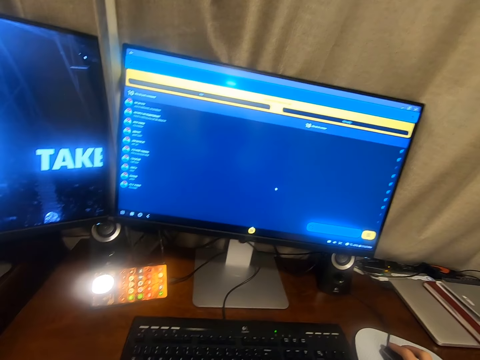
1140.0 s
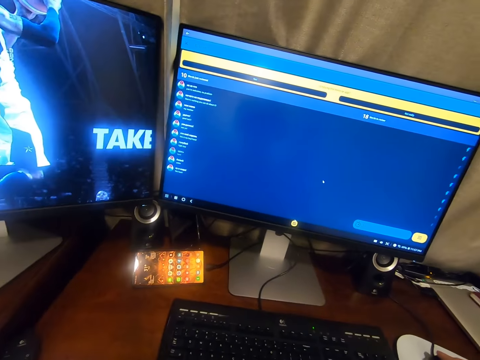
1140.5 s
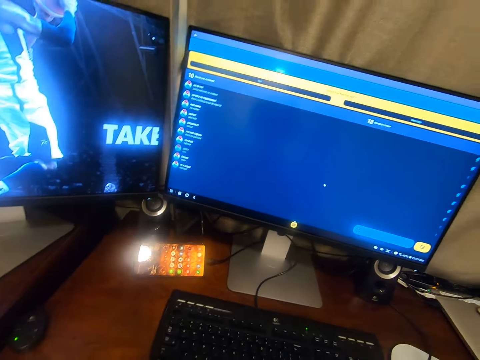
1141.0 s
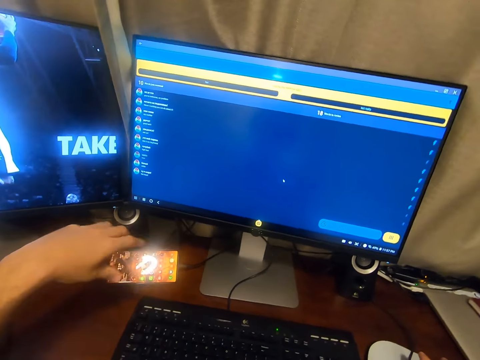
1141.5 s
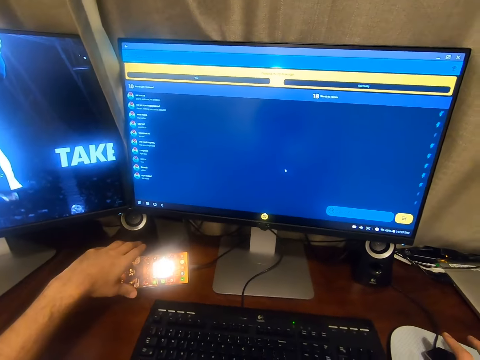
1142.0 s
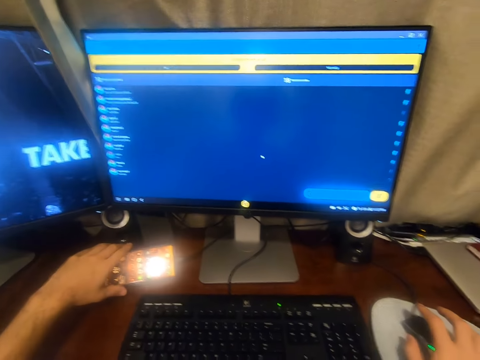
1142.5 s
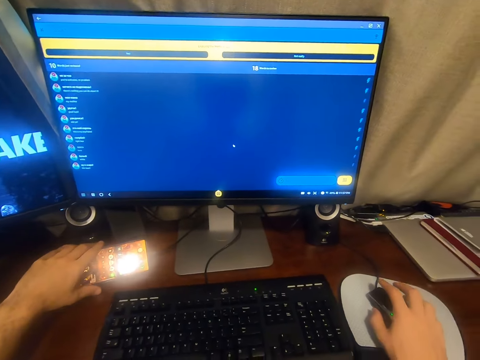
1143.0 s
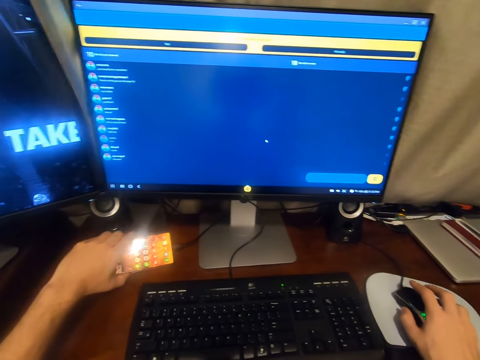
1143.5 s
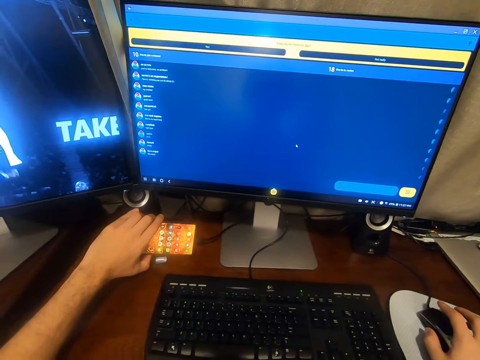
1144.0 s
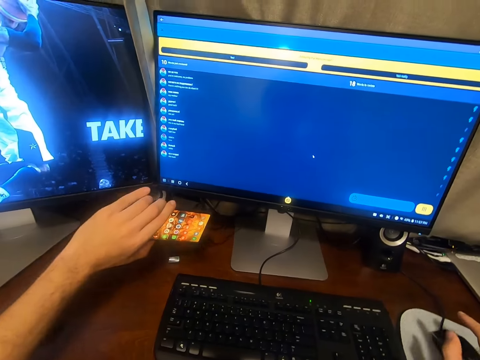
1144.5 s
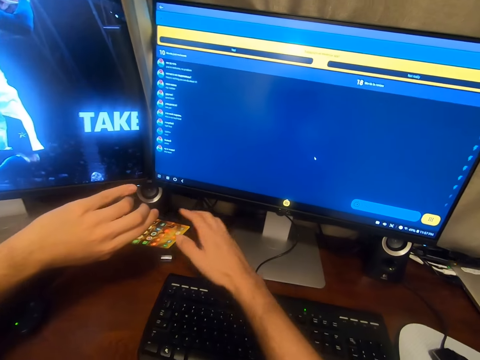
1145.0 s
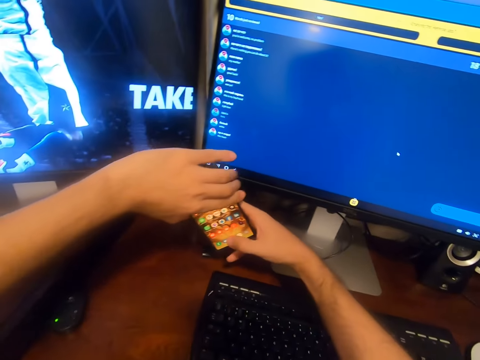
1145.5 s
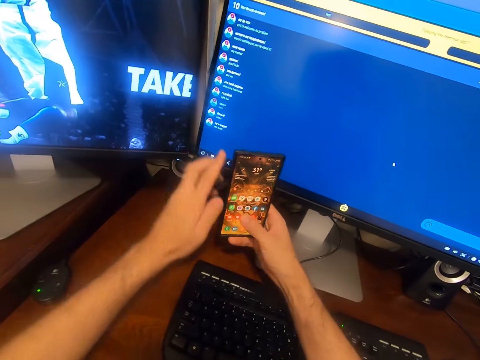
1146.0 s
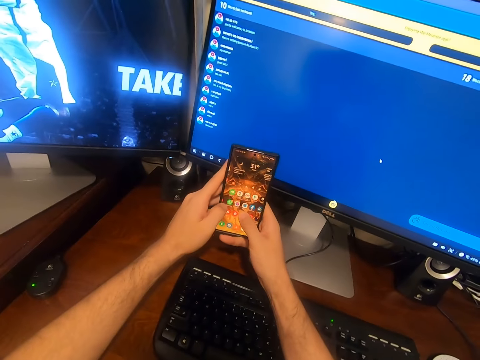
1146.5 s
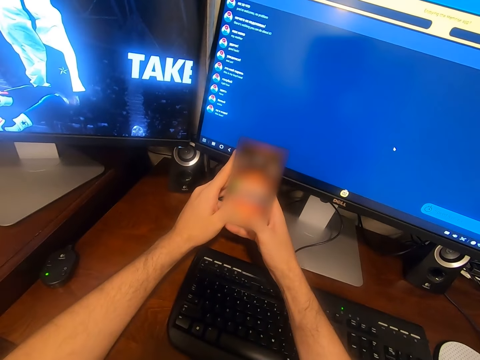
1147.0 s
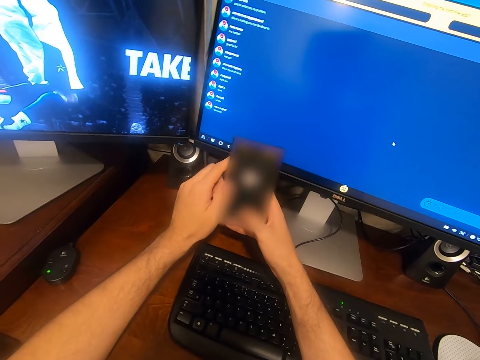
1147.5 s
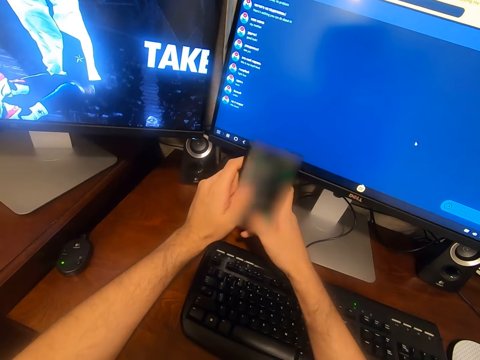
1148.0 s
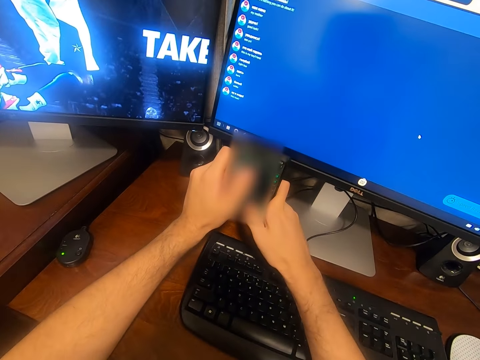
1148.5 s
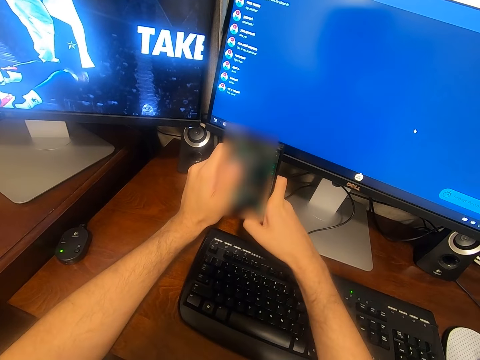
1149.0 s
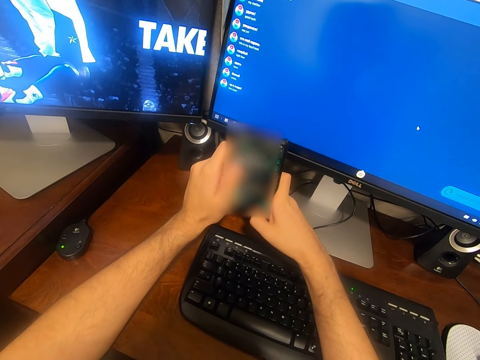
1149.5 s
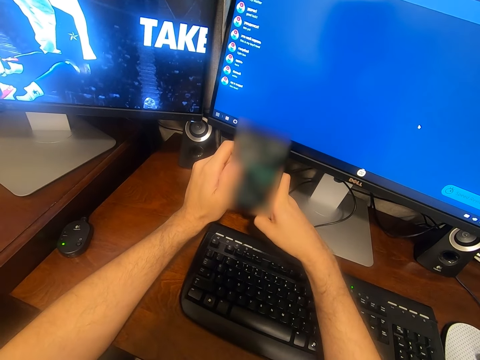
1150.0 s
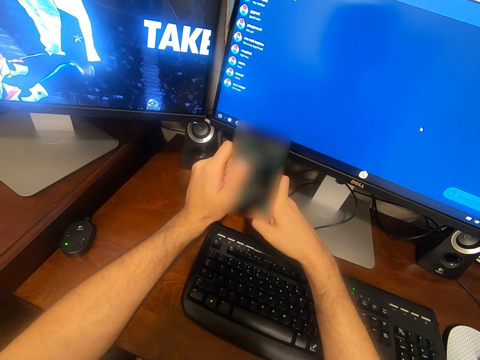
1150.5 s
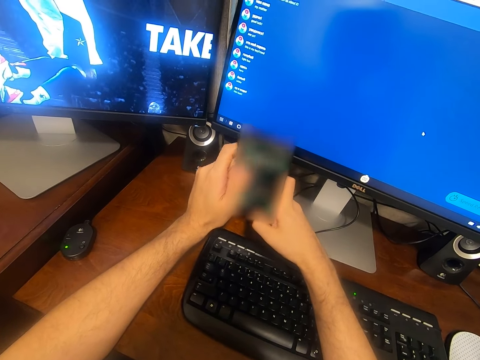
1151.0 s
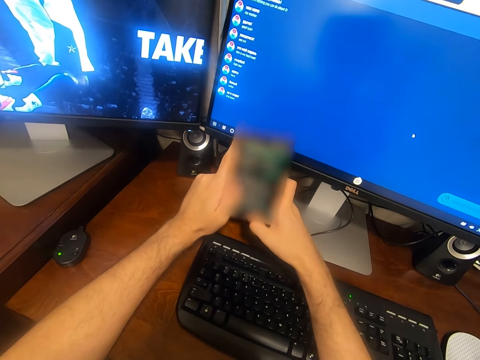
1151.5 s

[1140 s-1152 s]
The camera wearer picks up the phone. They hold the phone with both hands. They operate the phone.

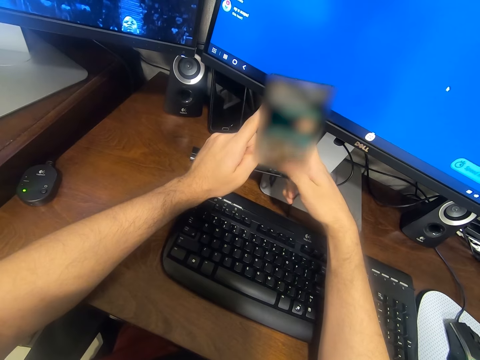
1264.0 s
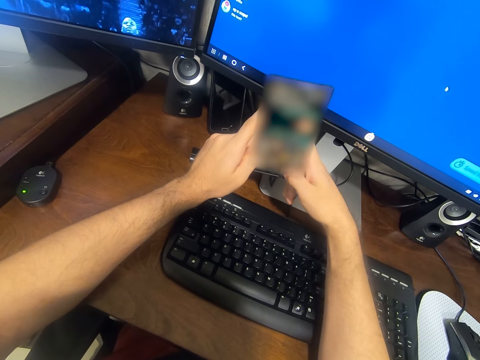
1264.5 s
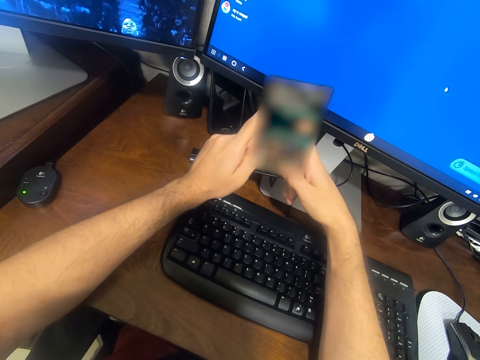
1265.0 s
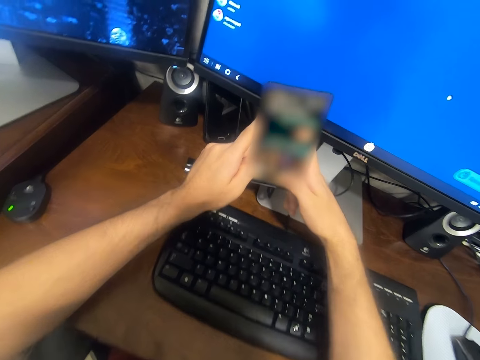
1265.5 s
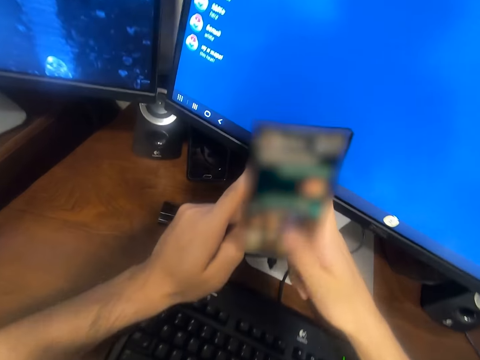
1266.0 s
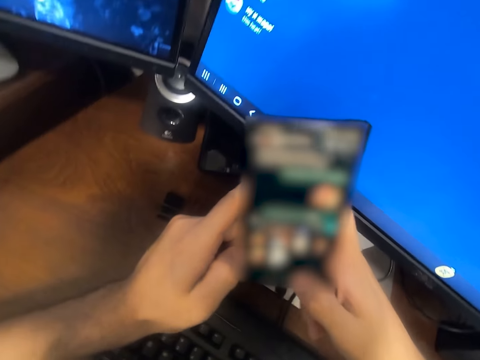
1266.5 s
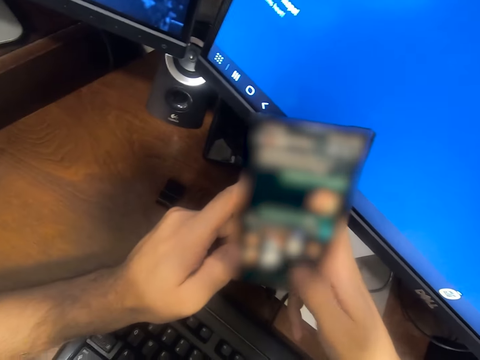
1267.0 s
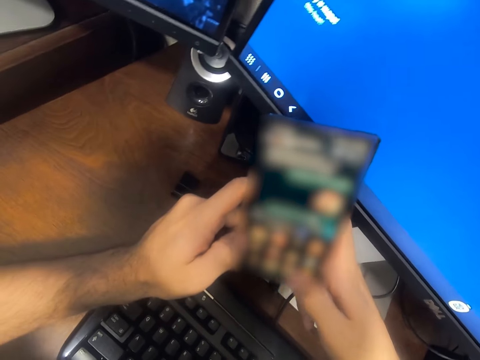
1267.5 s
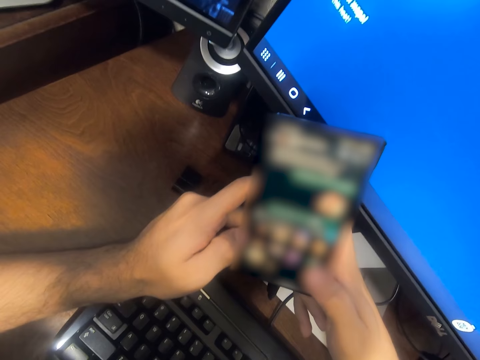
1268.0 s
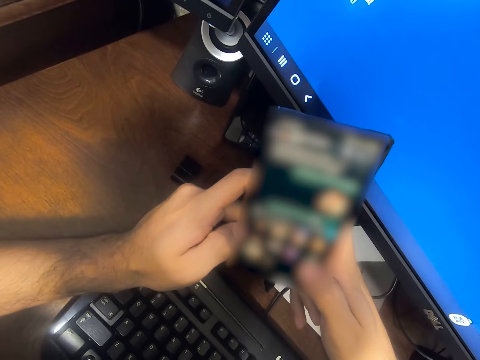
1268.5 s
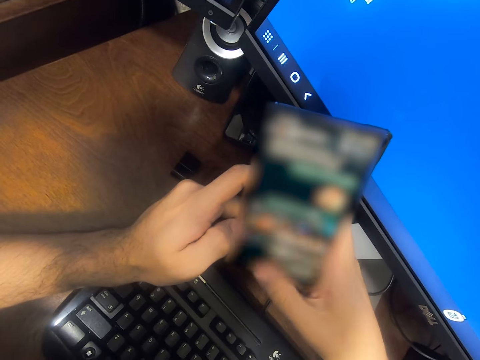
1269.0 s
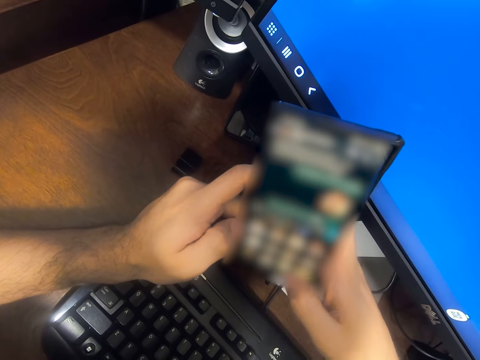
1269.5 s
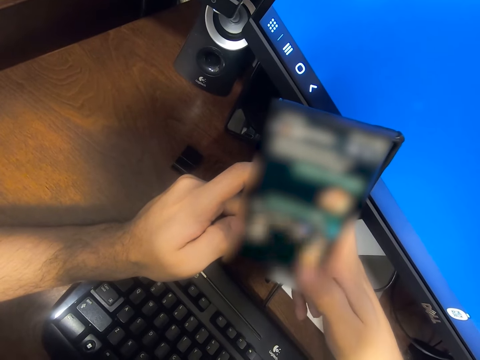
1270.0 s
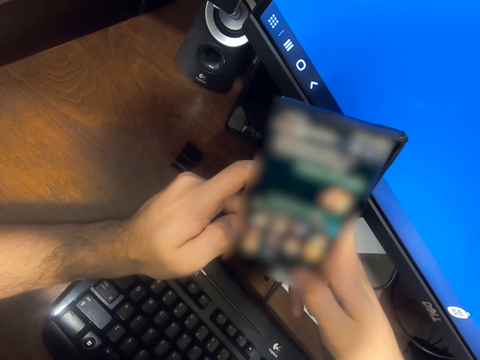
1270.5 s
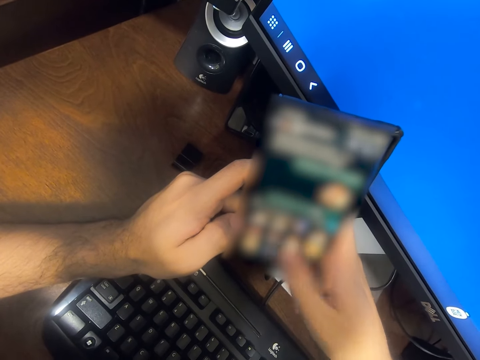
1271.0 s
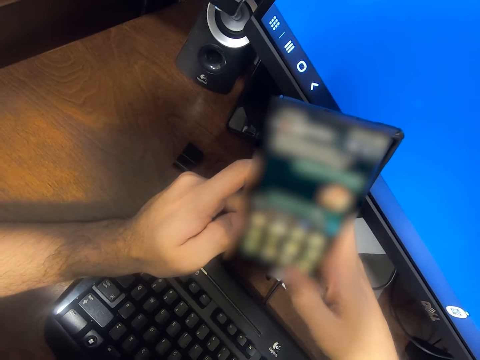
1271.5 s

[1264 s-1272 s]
The camera wearer moves closer to the phone. They operate the phone.

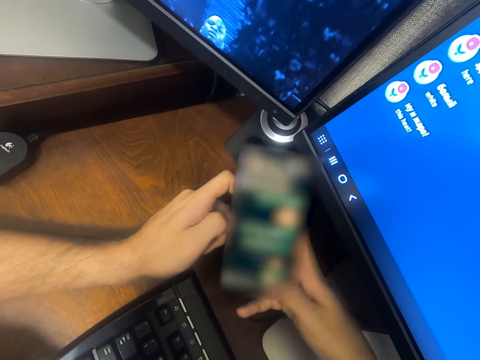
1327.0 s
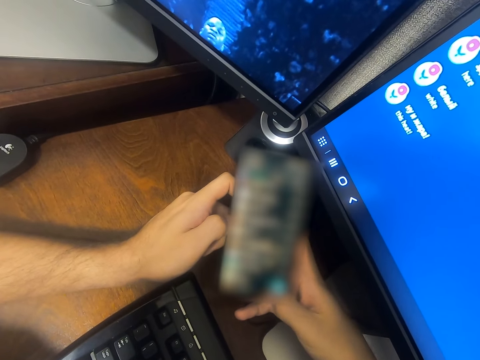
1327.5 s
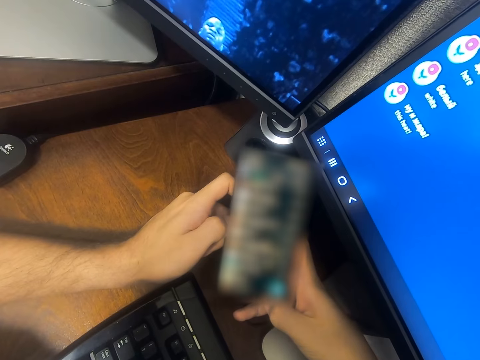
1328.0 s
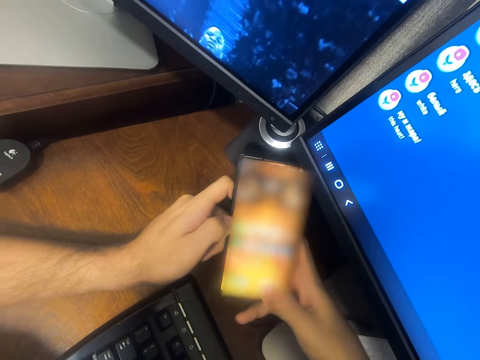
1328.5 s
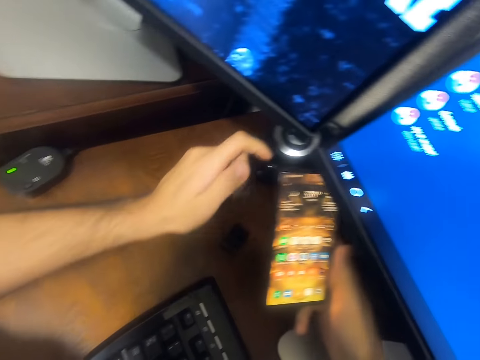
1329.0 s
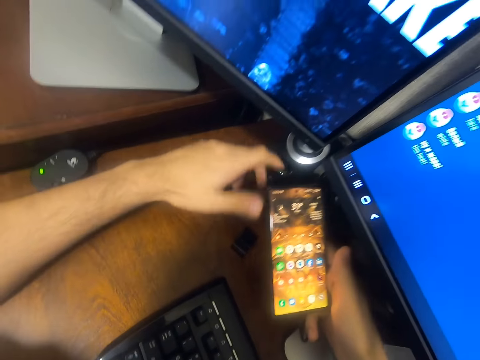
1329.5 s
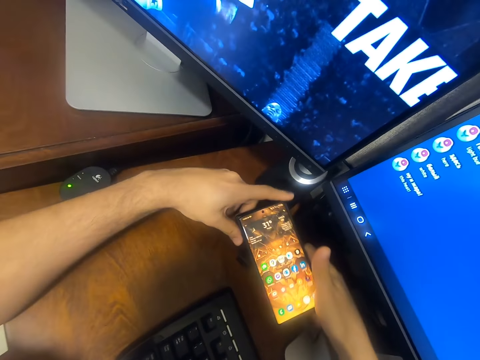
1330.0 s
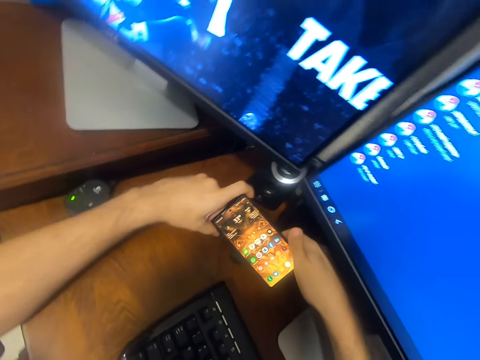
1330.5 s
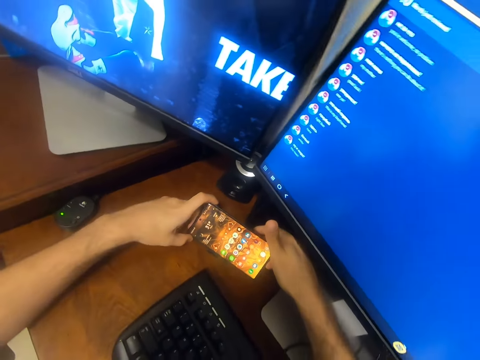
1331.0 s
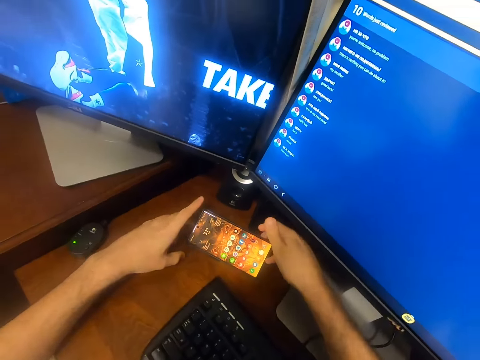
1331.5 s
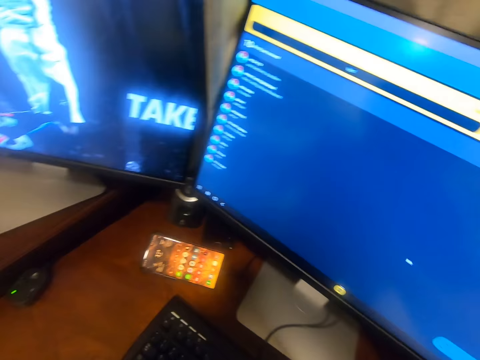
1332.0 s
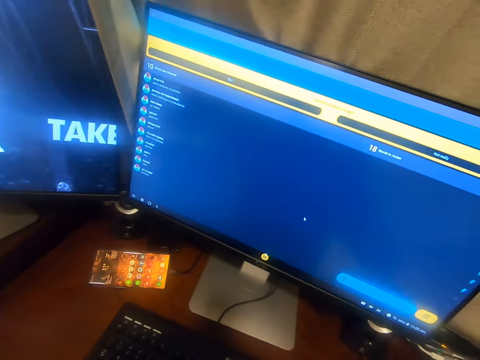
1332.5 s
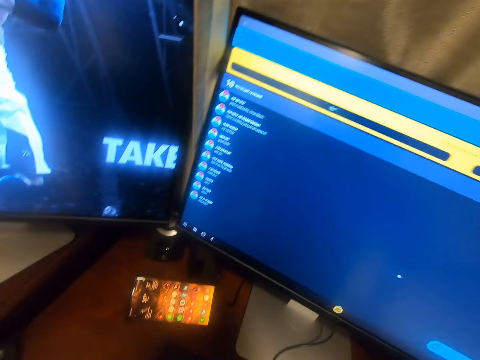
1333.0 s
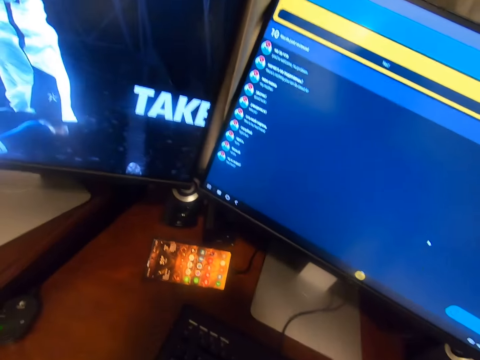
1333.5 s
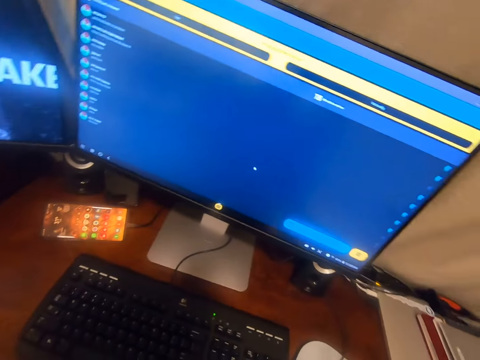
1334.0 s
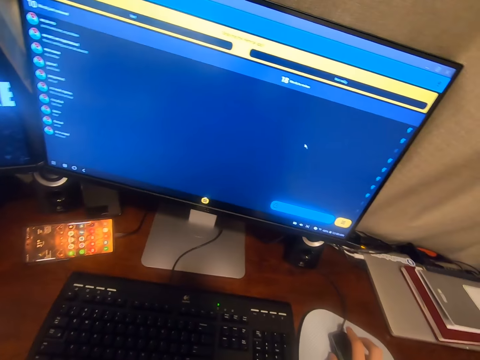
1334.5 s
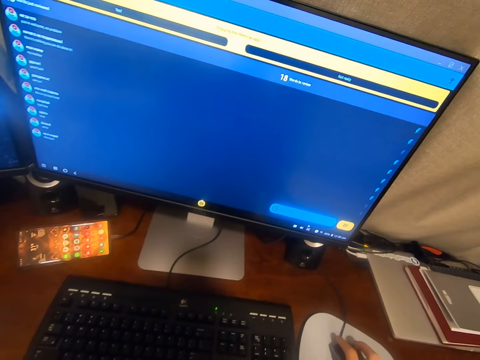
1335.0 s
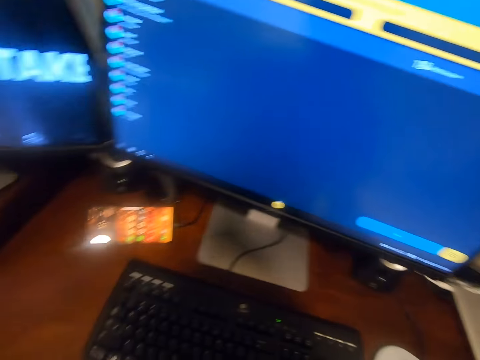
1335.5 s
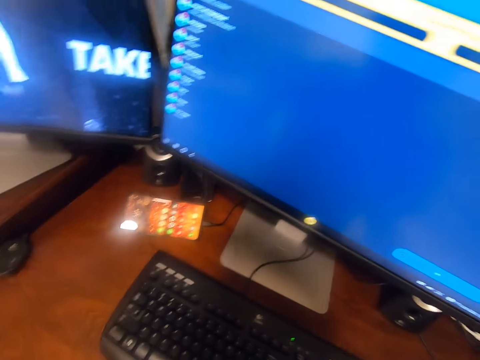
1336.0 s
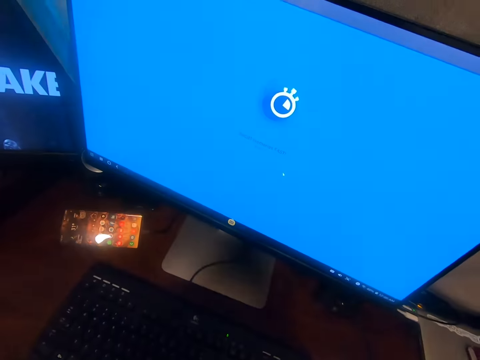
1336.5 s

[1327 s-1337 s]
The camera wearer holds the phone with one hand. They place the phone on the table. They operate the computer. They move the mouse, look at the computer monitors and look around.
